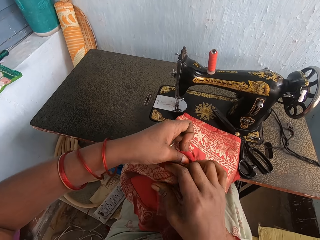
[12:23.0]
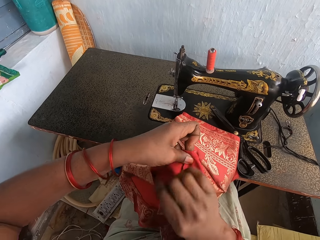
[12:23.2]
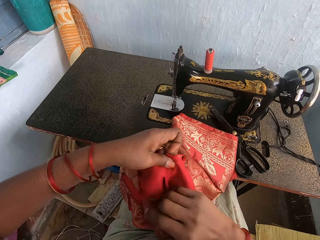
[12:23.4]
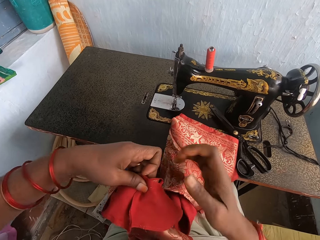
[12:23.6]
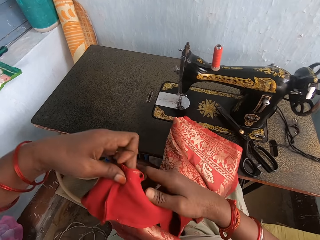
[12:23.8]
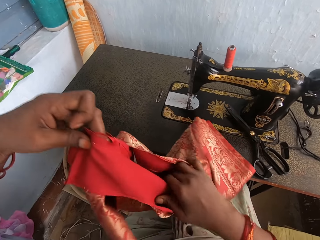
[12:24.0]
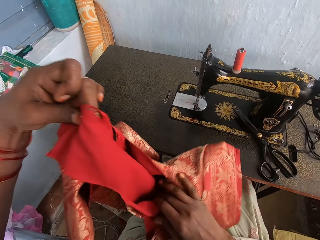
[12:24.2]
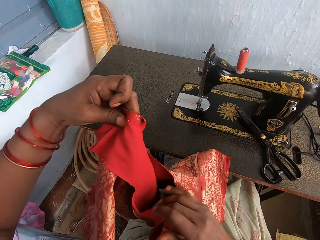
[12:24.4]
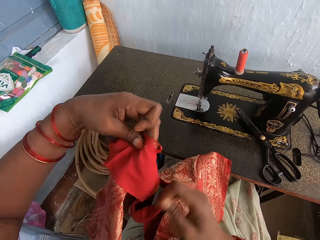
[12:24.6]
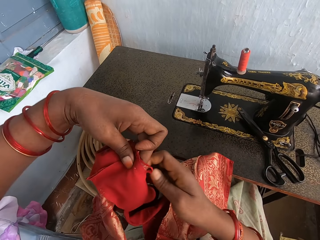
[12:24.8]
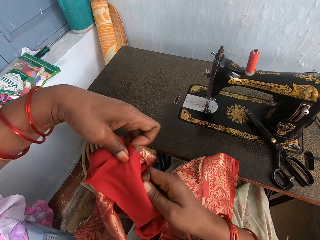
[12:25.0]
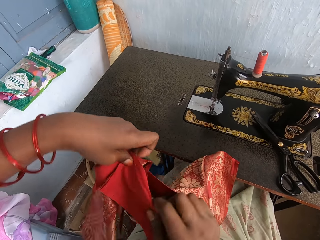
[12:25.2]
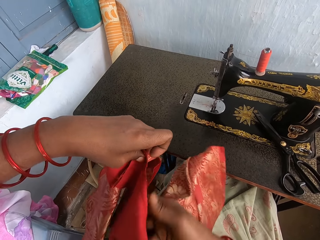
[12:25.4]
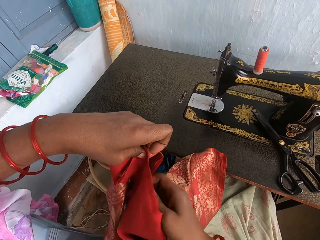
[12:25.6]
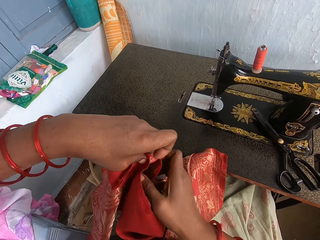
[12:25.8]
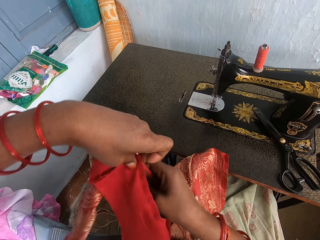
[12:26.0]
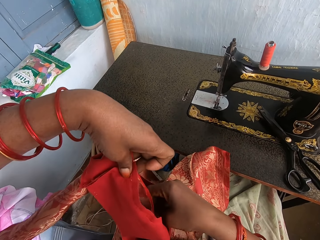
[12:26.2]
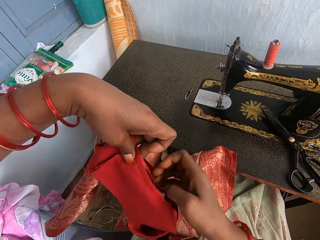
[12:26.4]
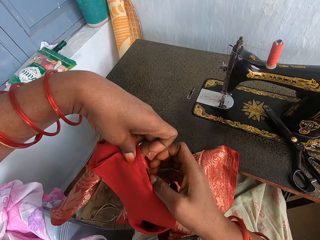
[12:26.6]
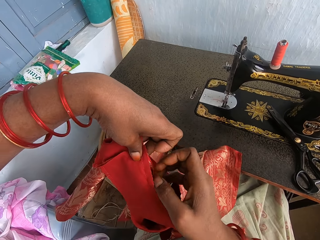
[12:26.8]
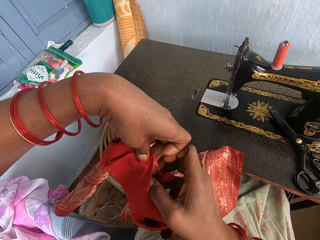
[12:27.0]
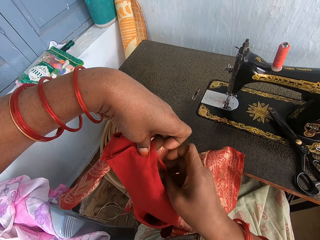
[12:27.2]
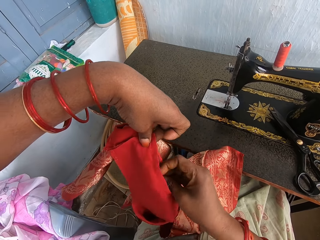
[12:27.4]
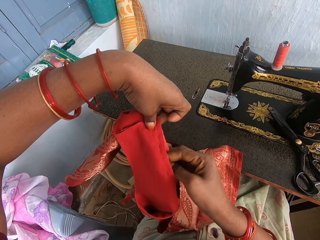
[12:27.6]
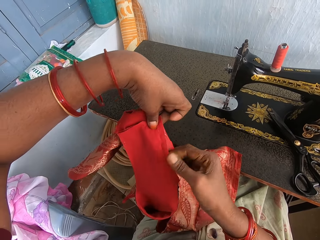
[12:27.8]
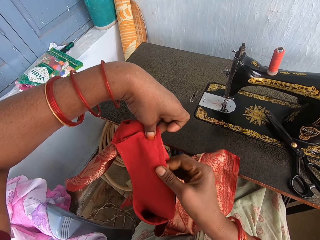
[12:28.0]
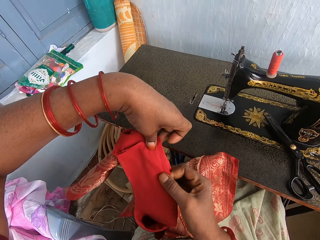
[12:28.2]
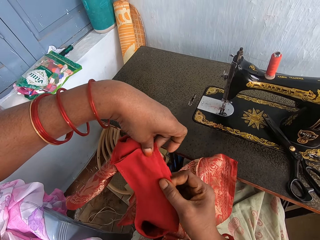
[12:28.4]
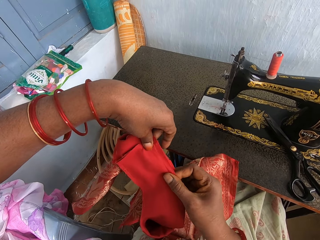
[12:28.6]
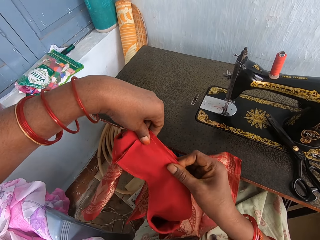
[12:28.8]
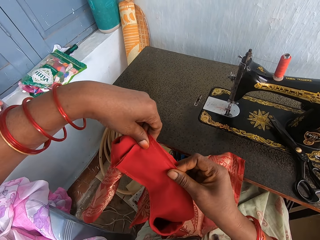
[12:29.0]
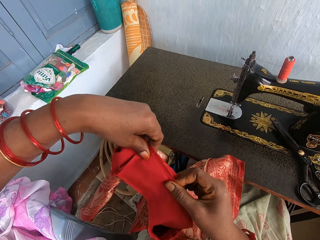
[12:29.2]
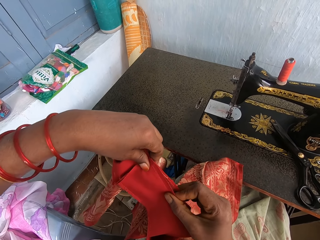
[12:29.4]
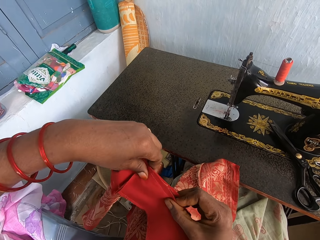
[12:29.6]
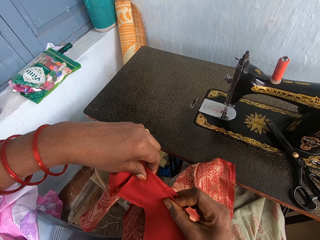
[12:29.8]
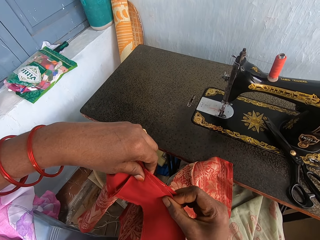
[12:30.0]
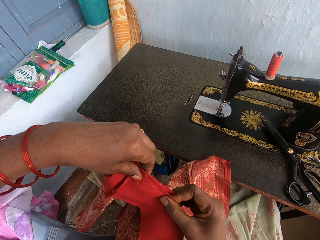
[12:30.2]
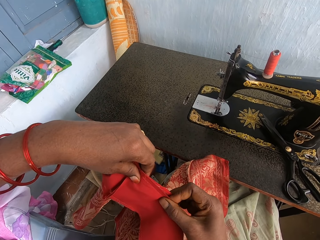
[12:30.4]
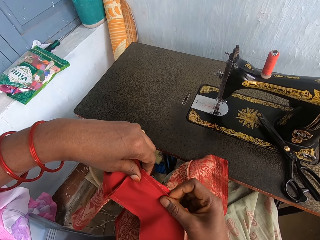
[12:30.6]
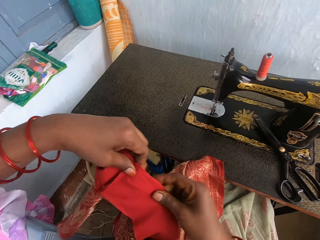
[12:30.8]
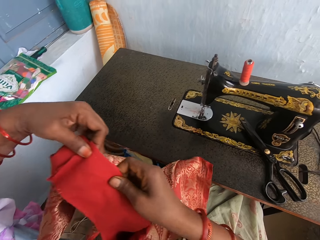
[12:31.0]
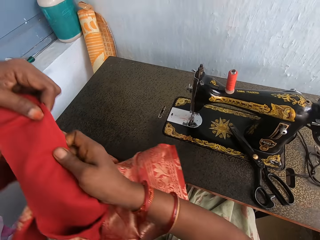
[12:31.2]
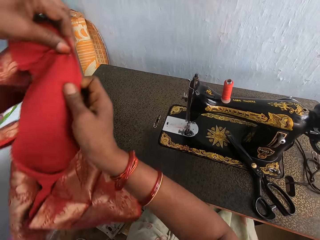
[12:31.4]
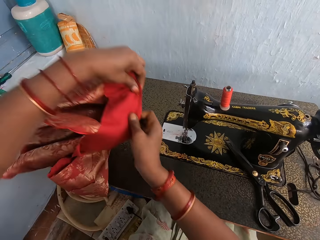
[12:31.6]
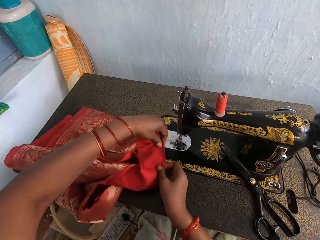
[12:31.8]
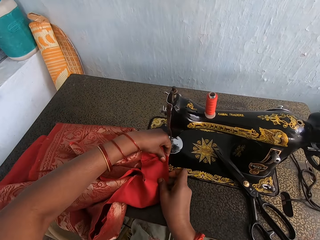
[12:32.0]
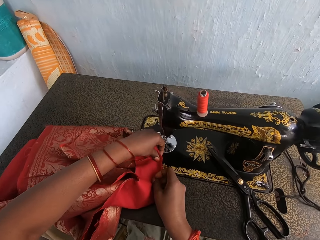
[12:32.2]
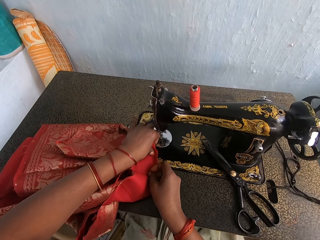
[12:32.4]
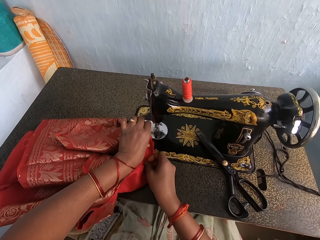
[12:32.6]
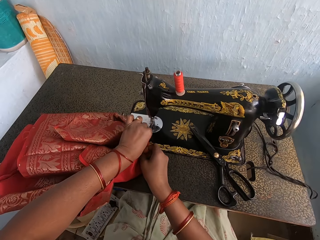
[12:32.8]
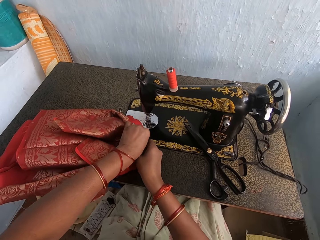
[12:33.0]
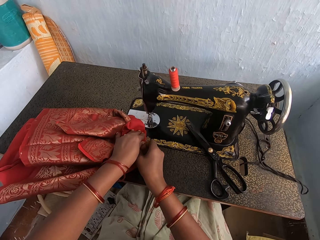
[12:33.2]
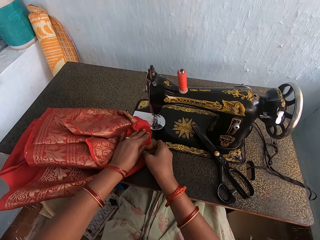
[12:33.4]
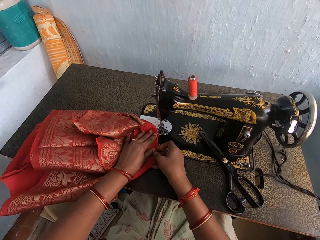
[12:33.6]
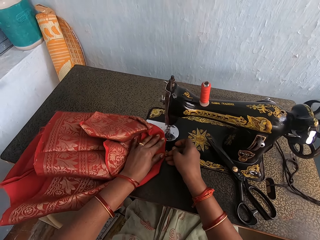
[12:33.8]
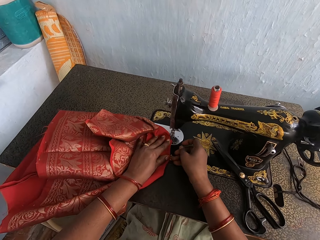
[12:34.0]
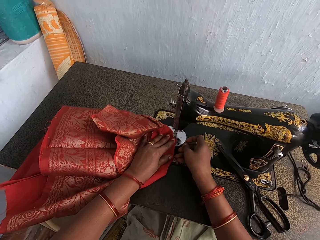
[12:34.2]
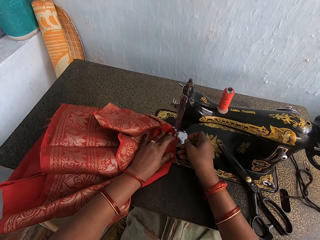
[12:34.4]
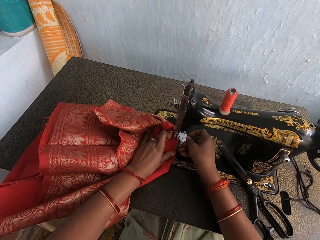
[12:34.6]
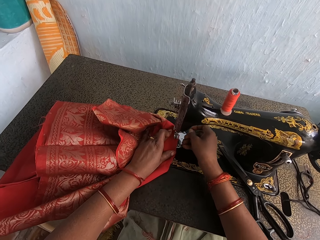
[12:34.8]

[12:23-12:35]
The camera wearer lays the fabric on the sewing machine.

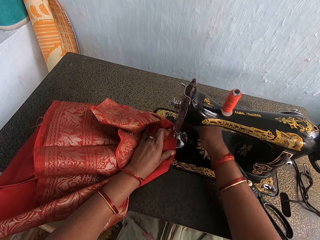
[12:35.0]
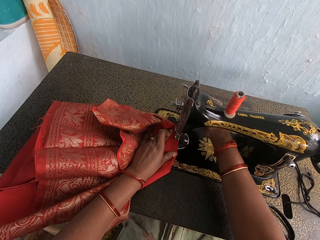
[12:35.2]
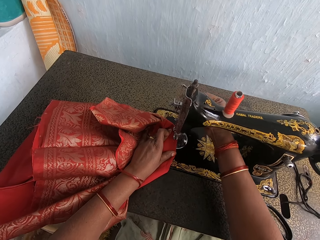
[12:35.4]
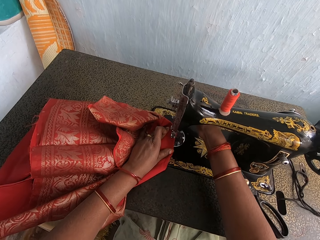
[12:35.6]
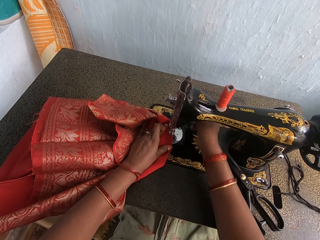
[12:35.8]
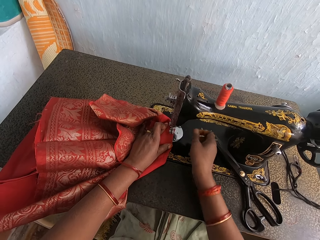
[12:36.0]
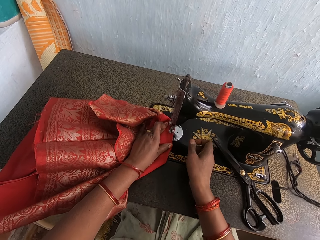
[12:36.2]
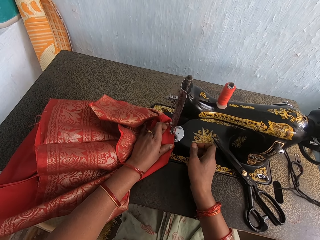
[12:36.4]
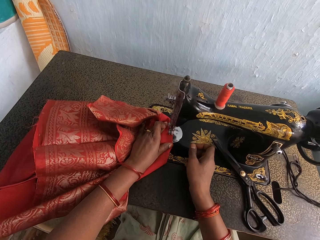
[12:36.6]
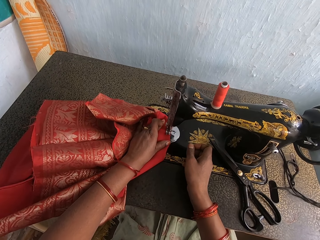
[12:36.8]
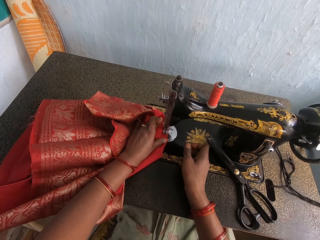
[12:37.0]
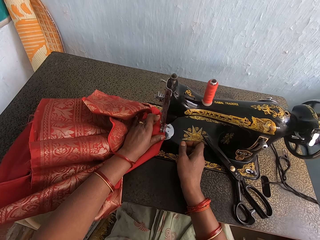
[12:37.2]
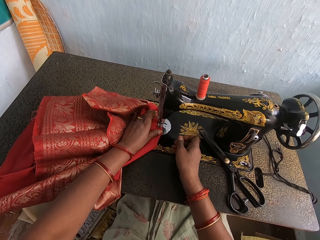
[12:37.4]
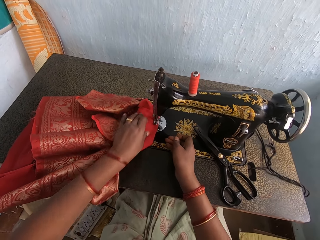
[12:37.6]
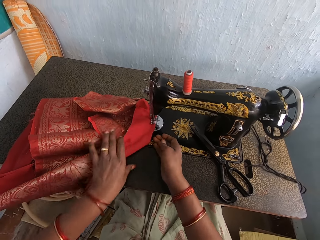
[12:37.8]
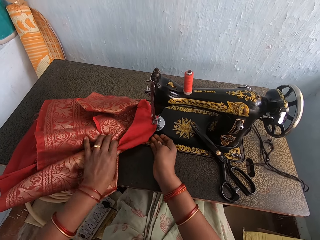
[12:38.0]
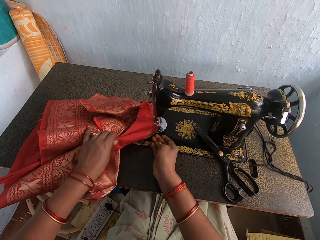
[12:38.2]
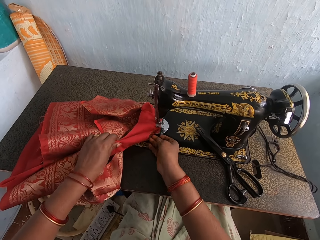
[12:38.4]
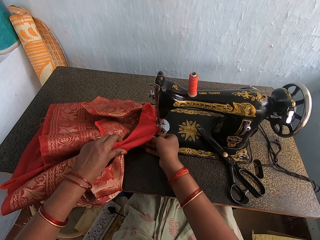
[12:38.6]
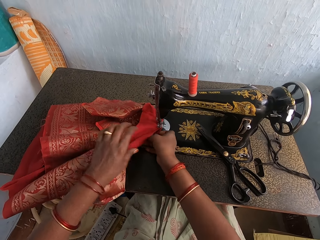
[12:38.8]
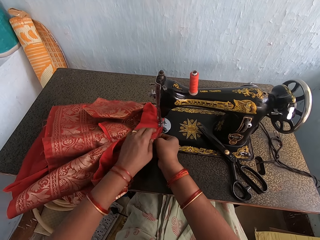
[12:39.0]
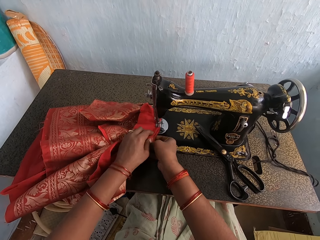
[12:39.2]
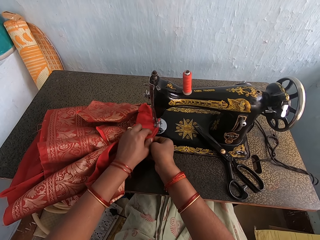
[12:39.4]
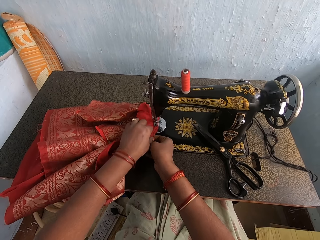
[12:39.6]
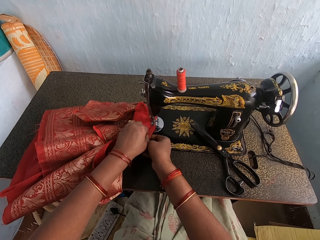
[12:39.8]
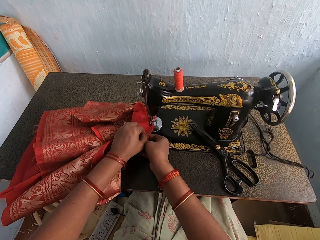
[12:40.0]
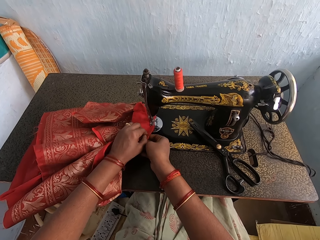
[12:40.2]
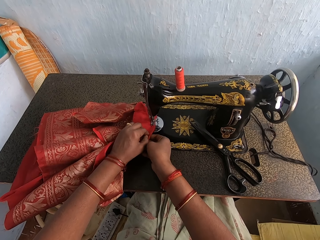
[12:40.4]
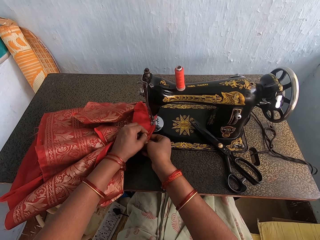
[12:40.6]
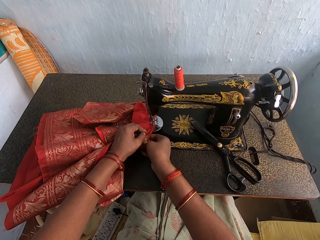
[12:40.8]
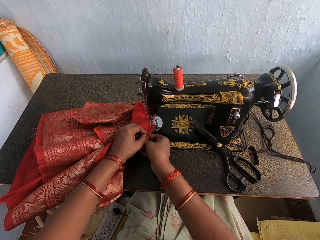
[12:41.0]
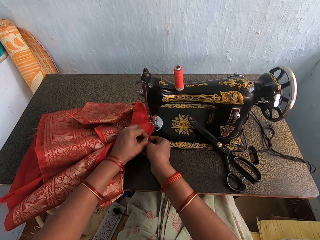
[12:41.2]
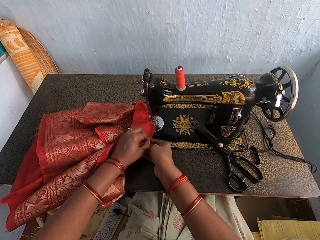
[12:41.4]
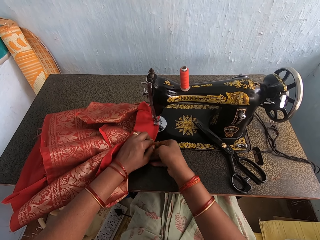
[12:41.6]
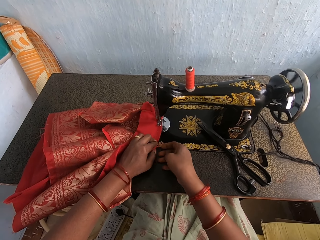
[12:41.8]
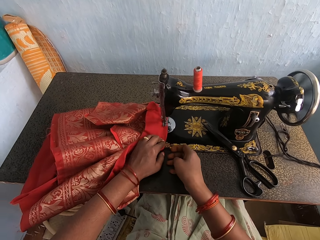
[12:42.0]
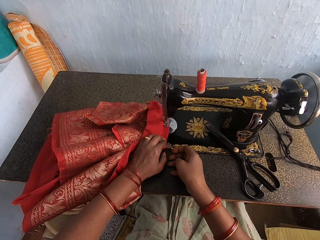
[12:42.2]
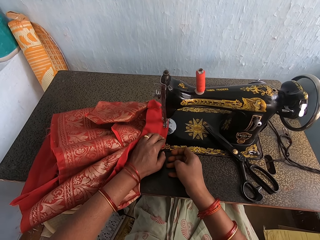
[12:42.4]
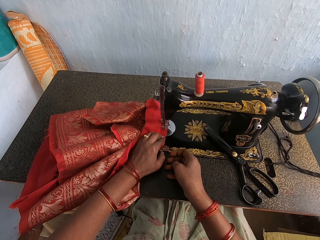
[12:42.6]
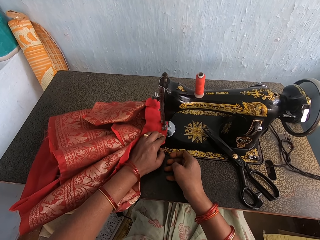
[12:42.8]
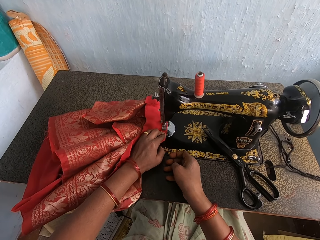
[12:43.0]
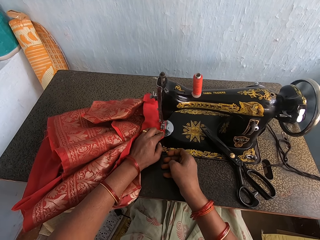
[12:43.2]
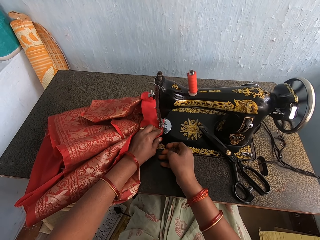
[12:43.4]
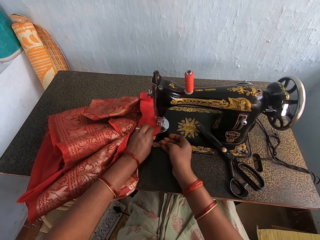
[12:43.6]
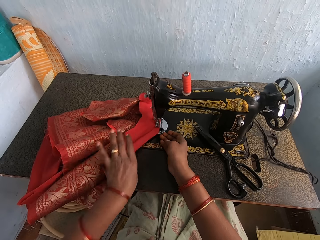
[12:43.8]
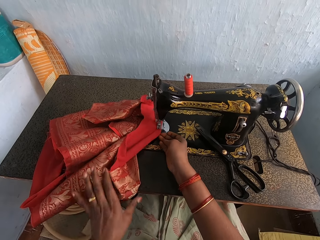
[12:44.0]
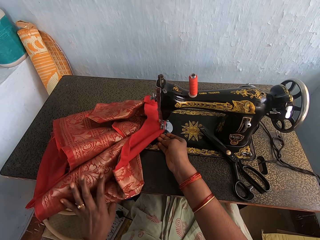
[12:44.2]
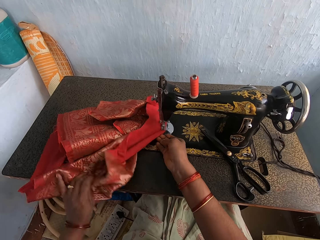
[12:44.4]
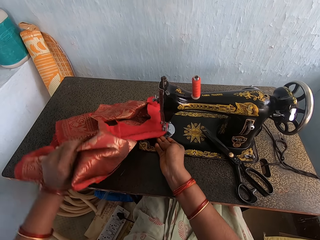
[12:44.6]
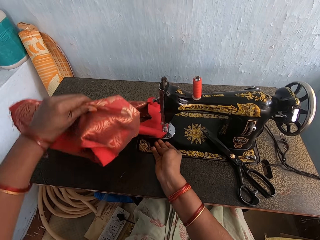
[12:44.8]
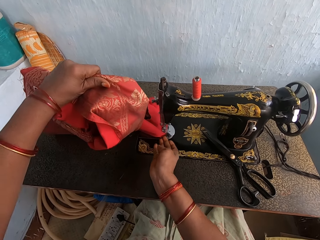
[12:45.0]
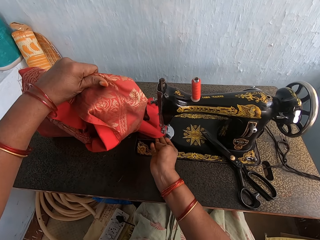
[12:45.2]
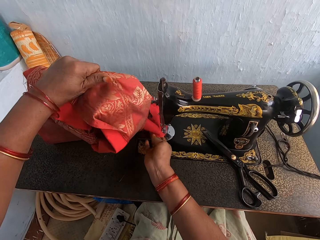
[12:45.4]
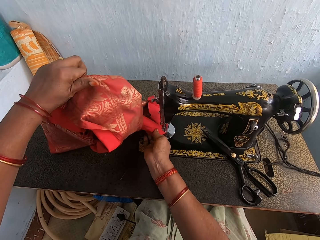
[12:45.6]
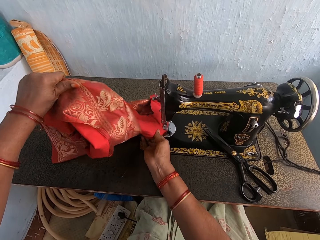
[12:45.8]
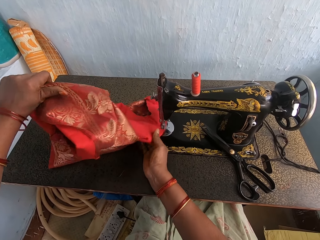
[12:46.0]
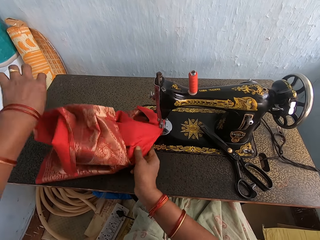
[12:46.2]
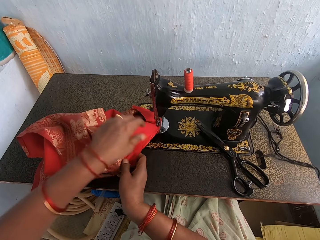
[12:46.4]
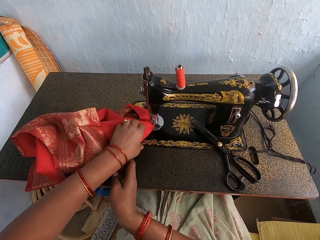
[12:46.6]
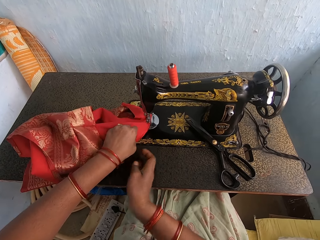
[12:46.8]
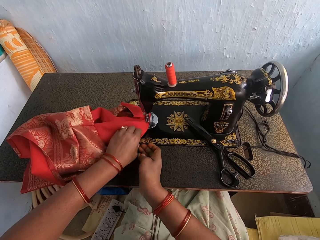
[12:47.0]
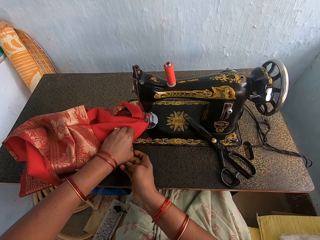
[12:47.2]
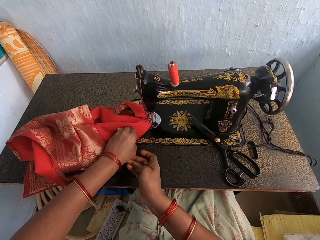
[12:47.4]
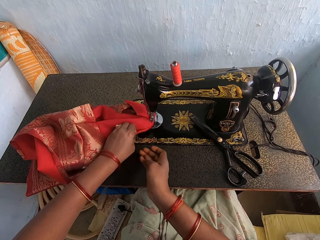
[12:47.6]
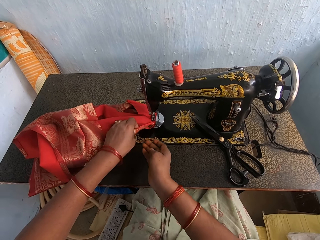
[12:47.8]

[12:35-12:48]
The camera wearer adjusts the sewing machine. They sew the fabric with the sewing machine. They adjust the fabric. They adjust a cloth.
